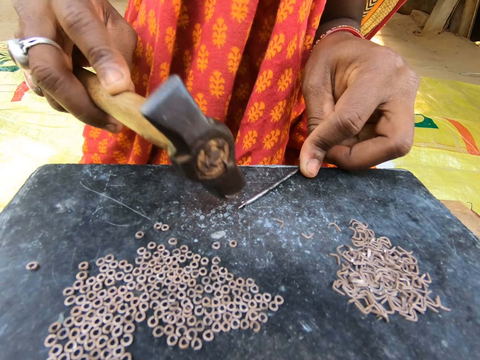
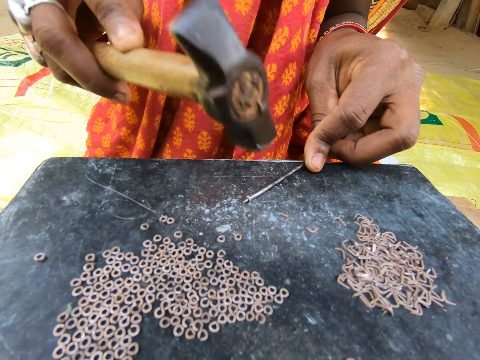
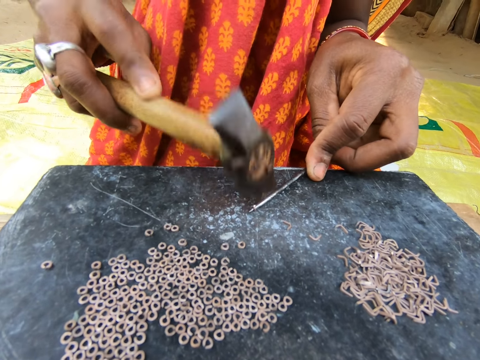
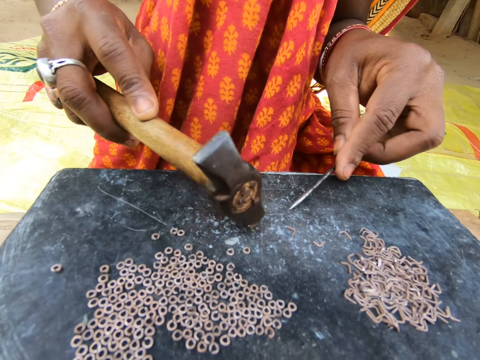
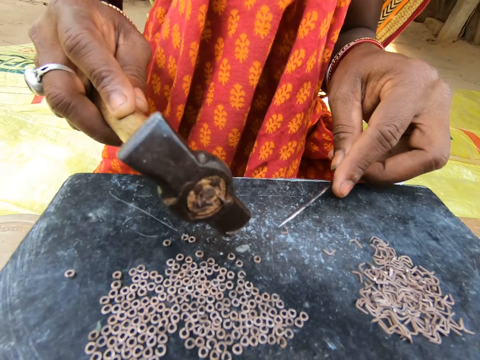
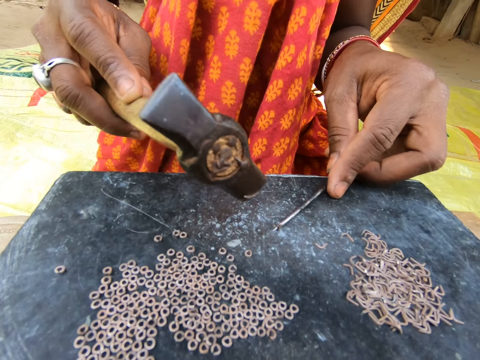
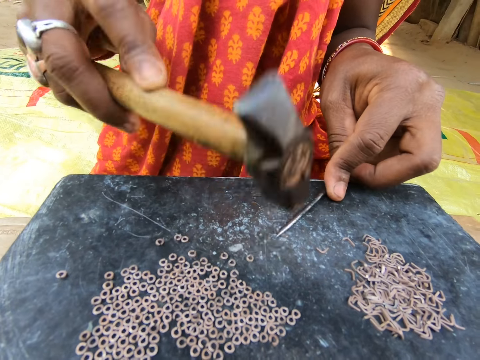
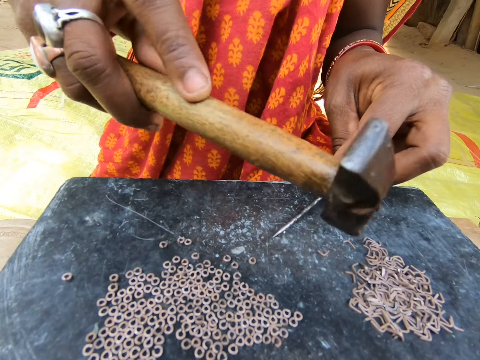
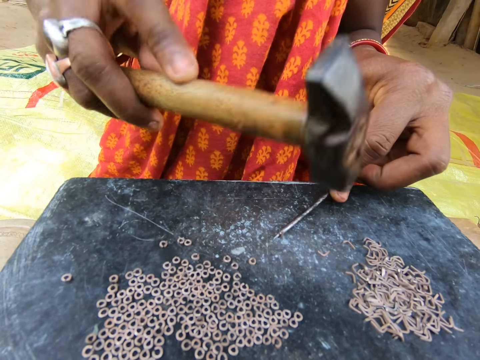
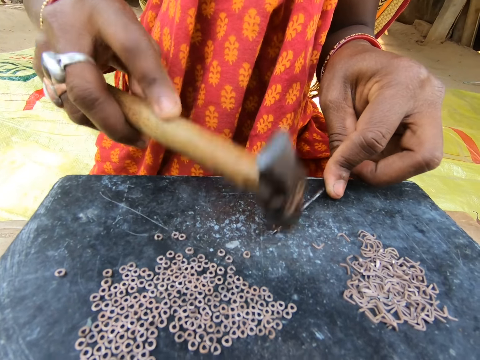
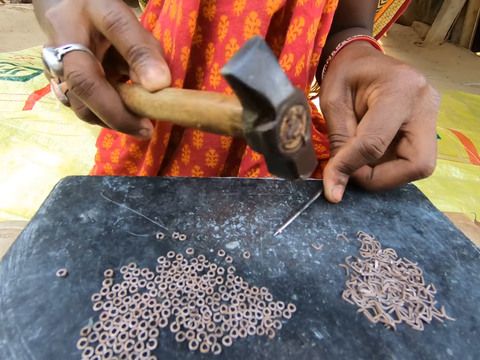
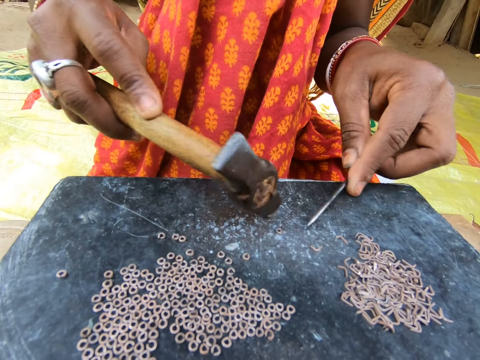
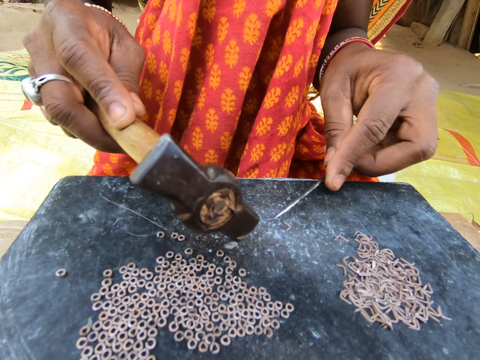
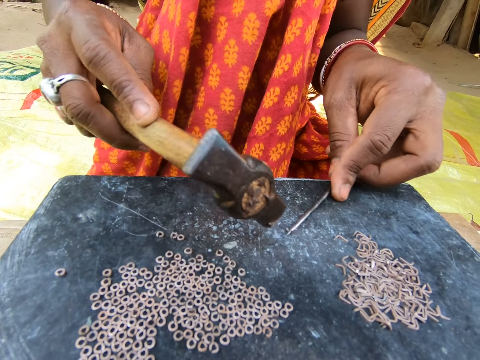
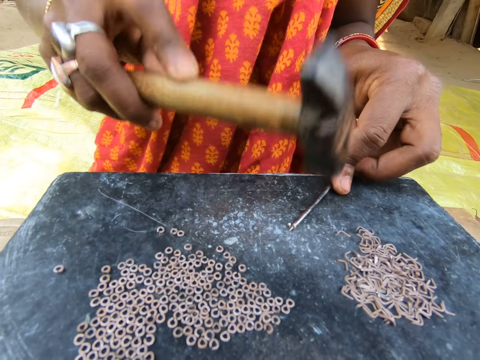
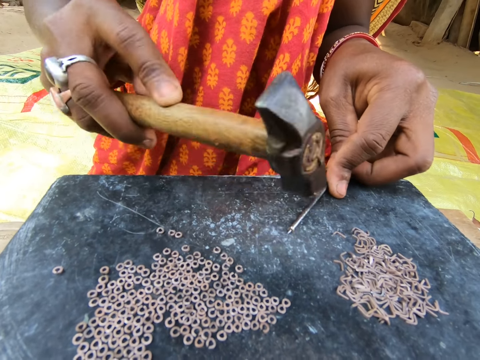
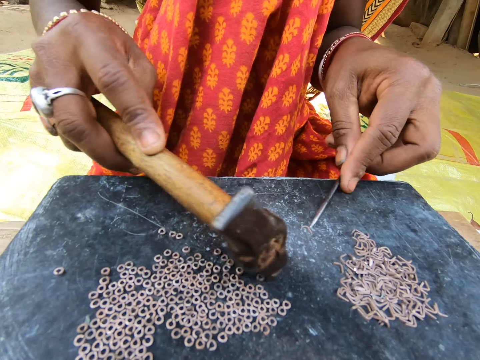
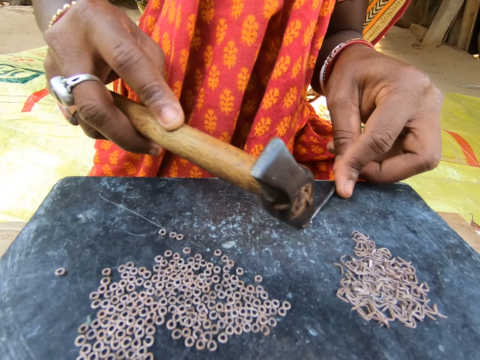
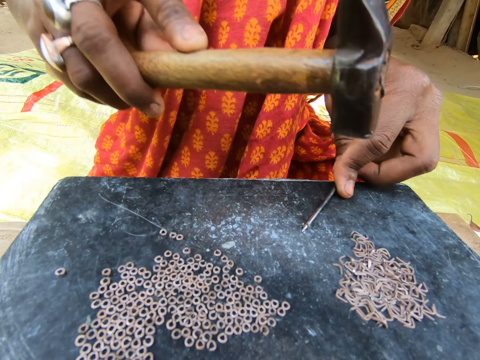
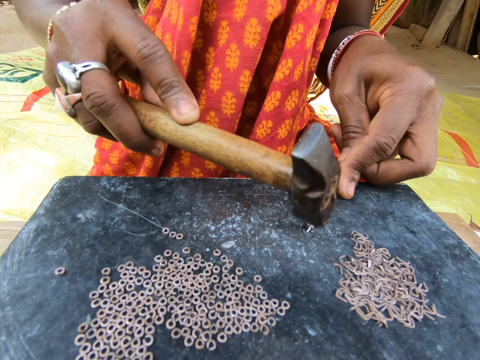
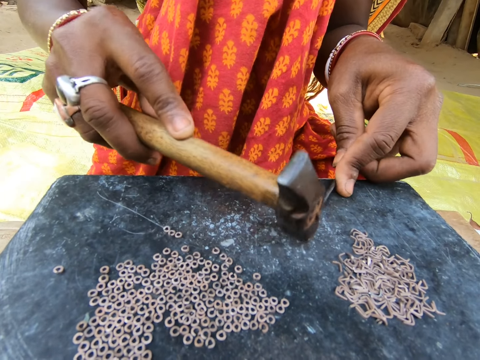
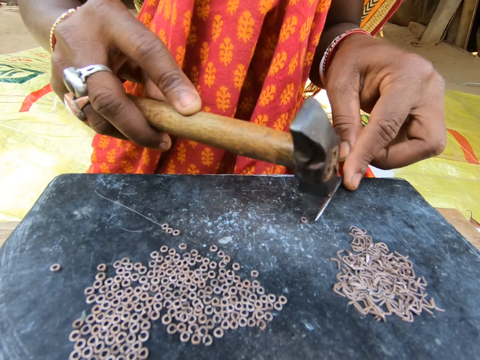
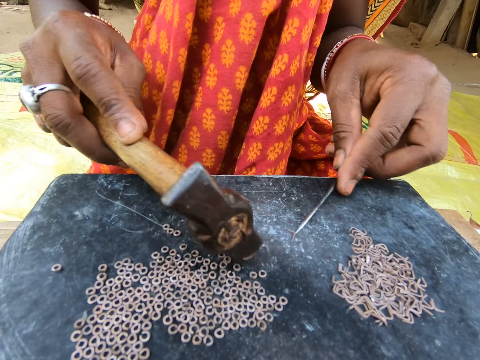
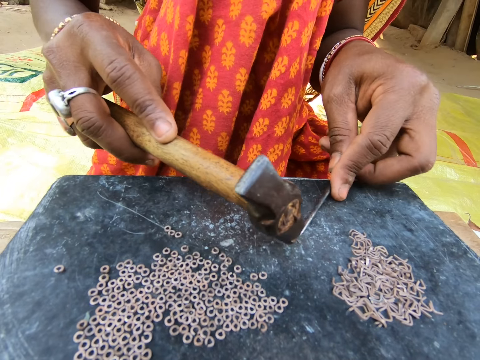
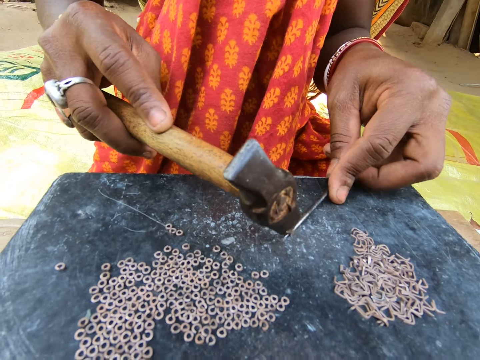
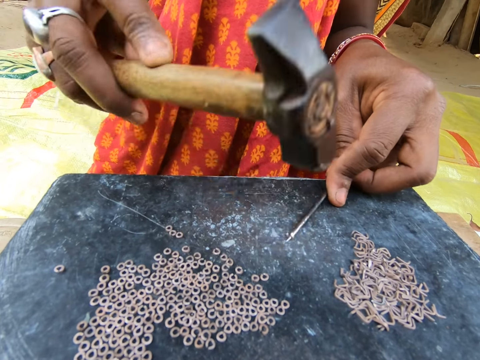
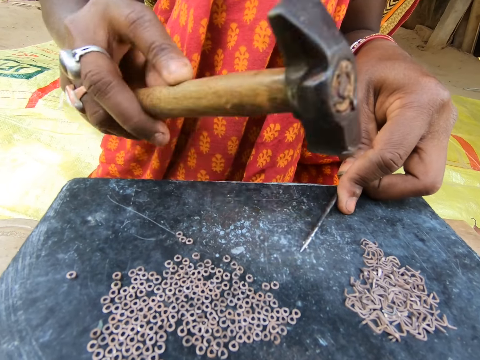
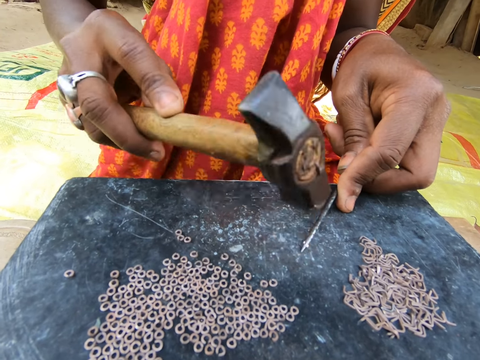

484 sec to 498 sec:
The woman moves the metal ring on the table aside with the hammer in her right hand. The woman moves the piece of metal on the table with the rod in her left hand. The woman hits the piece of metal into a ring with the hammer in her right hand. The woman moves the metal ring on the table aside with the hammer in her right hand. The woman moves the piece of metal on the table with the rod in her left hand. The woman hits the piece of metal into a ring with the hammer in her right hand. The woman moves the metal ring on the table aside with the hammer in her right hand. The woman moves the piece of metal on the table with the rod in her left hand. The woman hits the piece of metal into a ring with the hammer in her right hand. The woman moves the metal ring on the table aside with the hammer in her right hand. The woman moves the piece of metal on the table with the rod in her left hand. The woman hits the piece of metal into a ring with the hammer in her right hand.

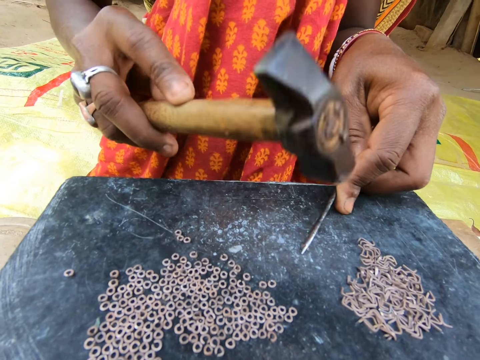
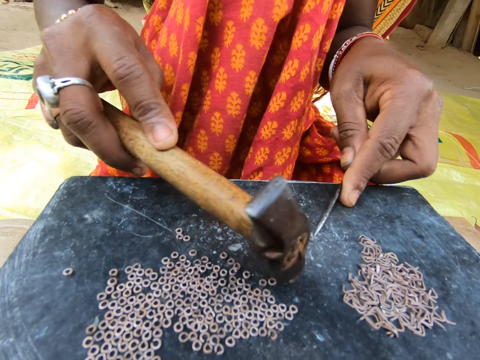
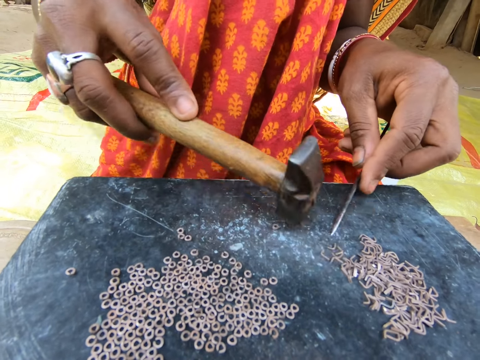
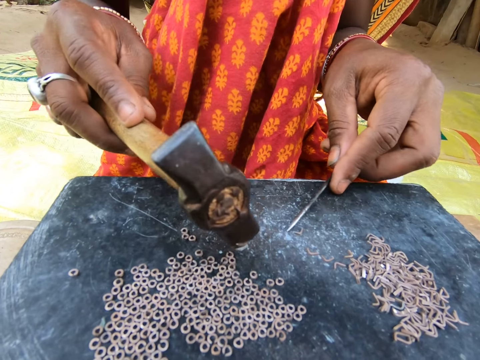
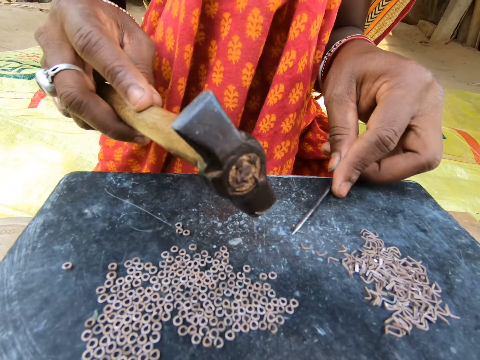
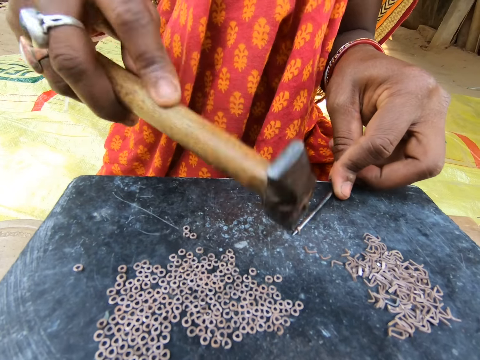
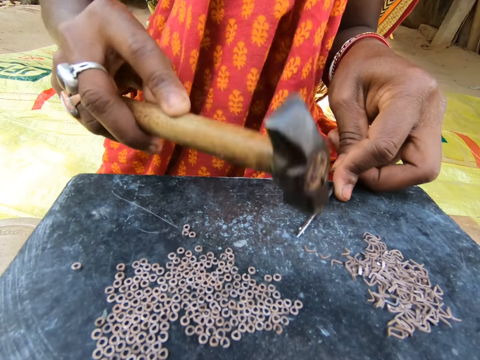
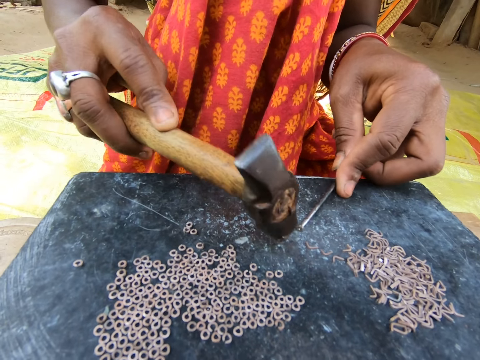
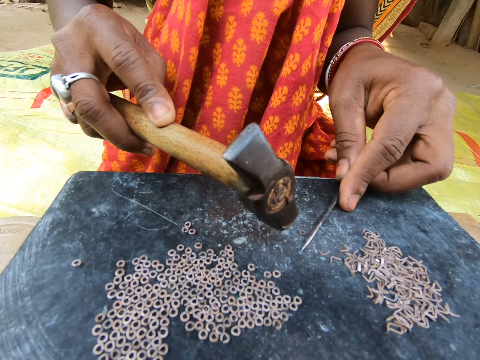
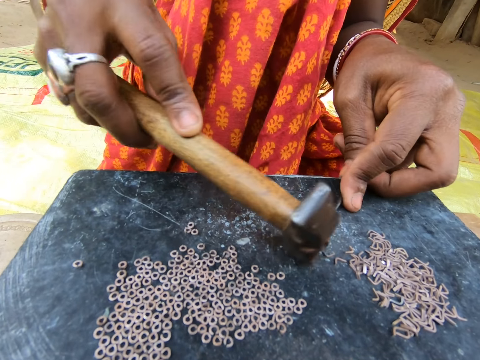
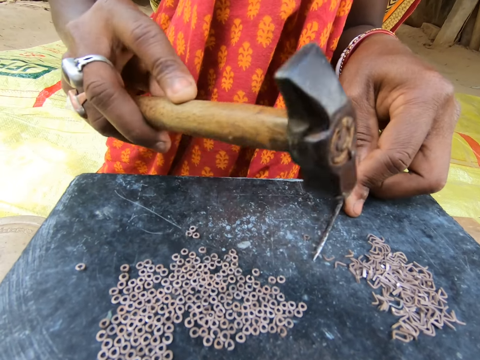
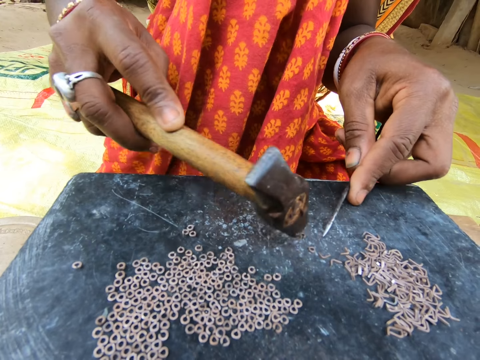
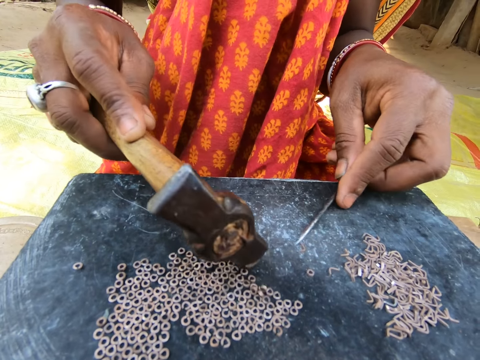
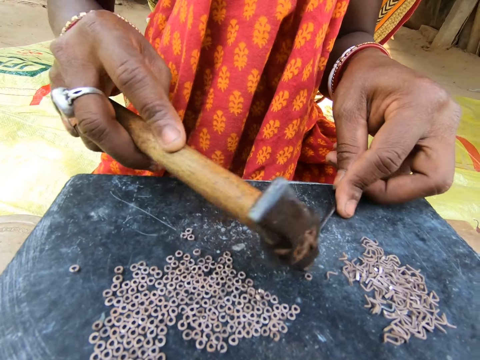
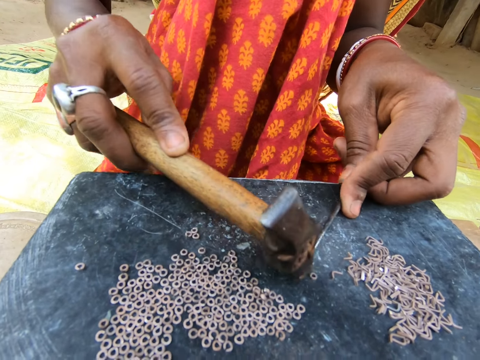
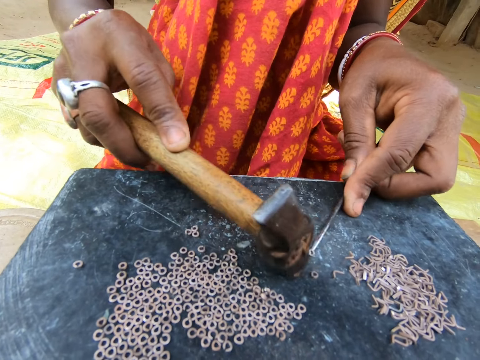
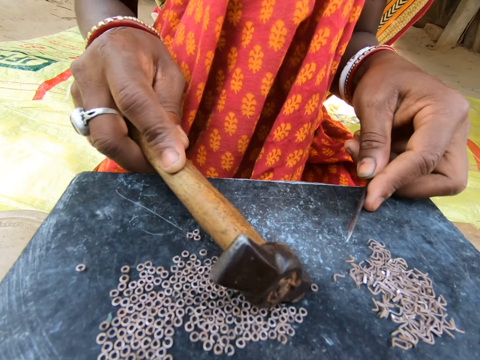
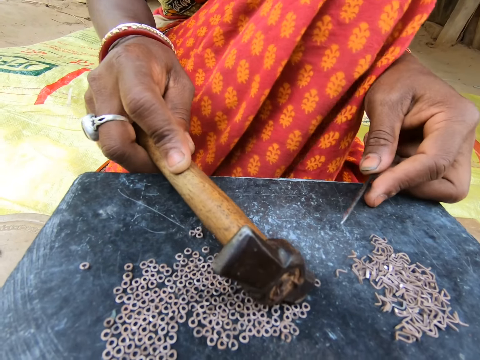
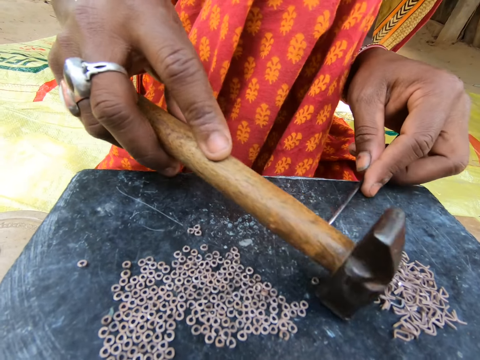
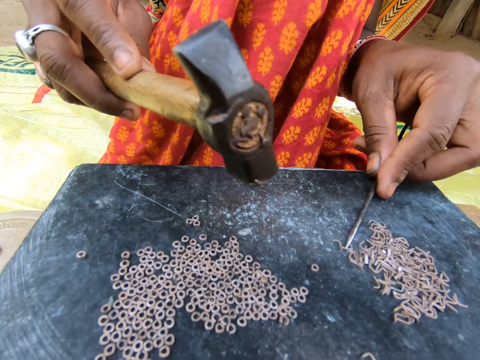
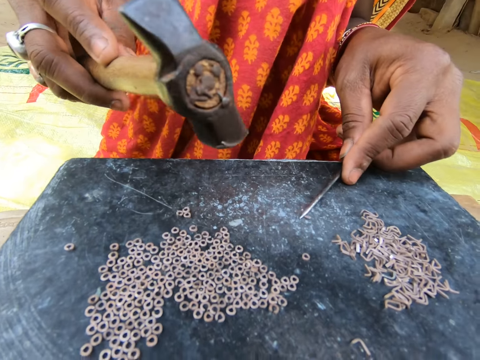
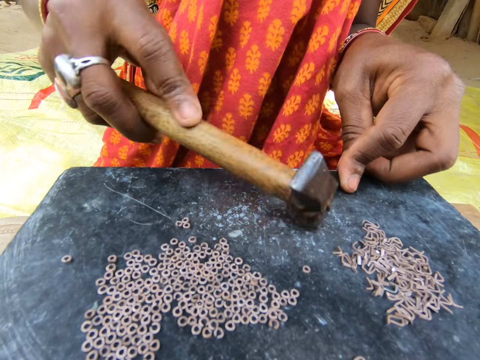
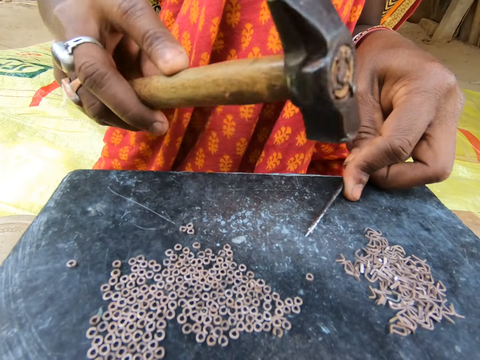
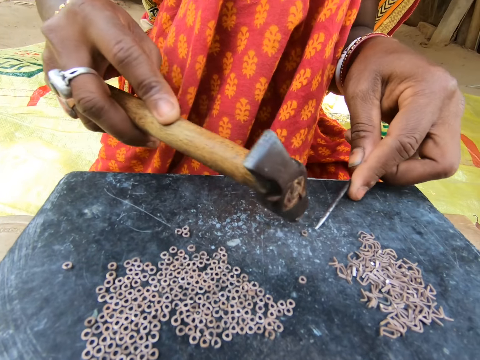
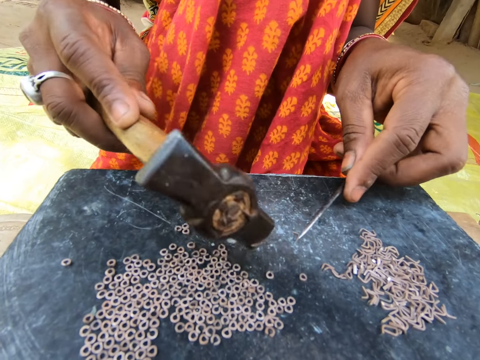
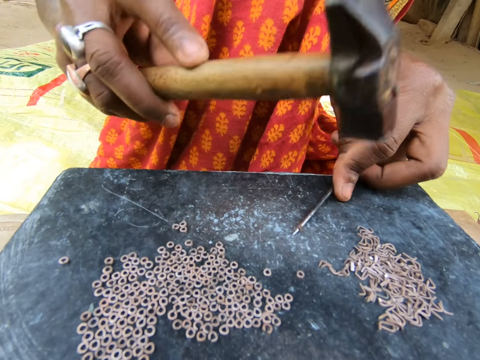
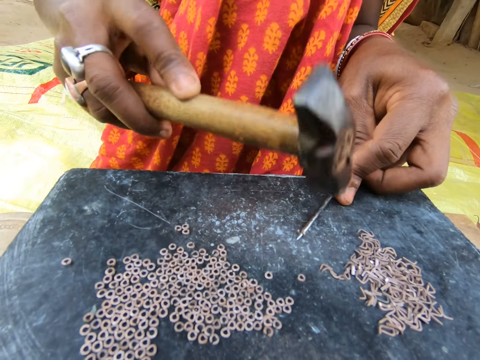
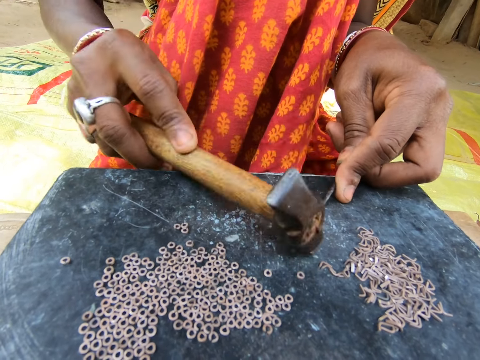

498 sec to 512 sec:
The woman moves the pieces of metal on the table with the hammer in her right hand. The woman moves the piece of metal on the table with the rod in her left hand. The woman moves the metal ring on the table aside with the hammer in her right hand. The woman hits the piece of metal into a ring with the hammer in her right hand. She does it again. The woman moves the metal ring on the table aside with the hammer in her right hand. The woman moves the piece of metal on the table with the rod in her left hand. The woman hits the piece of metal into a ring with the hammer in her right hand. The woman moves the metal ring on the table aside with the hammer in her right hand. The woman moves the piece of metal on the table with the rod in her left hand. The woman hits the piece of metal into a ring with the hammer in her right hand. The woman moves the metal ring on the table aside with the hammer in her right hand. The woman moves the piece of metal on the table with the rod in her left hand. The woman hits the piece of metal into a ring with the hammer in her right hand.
